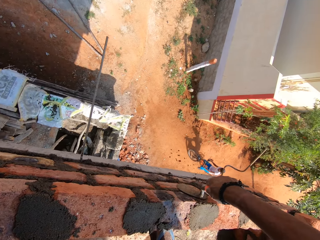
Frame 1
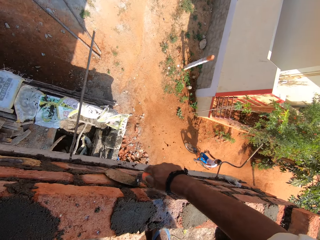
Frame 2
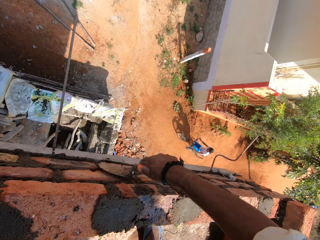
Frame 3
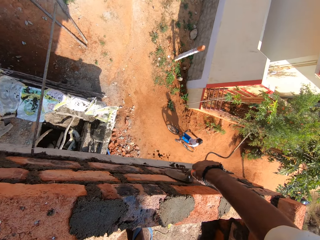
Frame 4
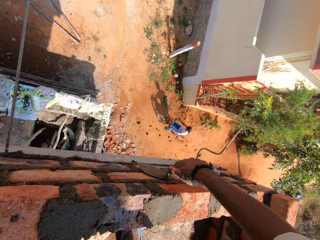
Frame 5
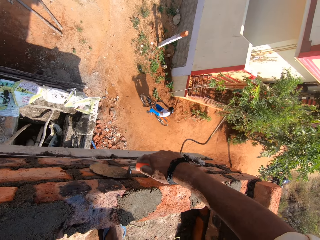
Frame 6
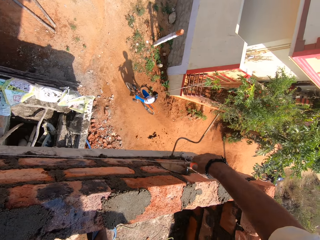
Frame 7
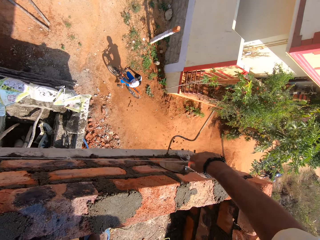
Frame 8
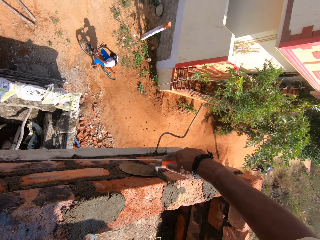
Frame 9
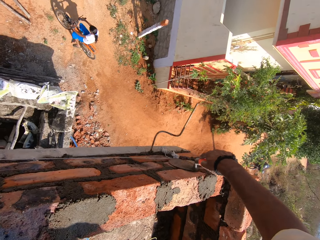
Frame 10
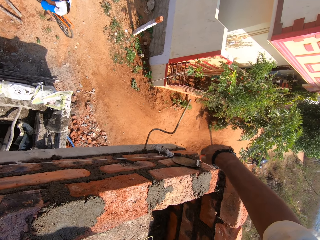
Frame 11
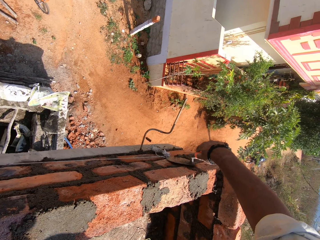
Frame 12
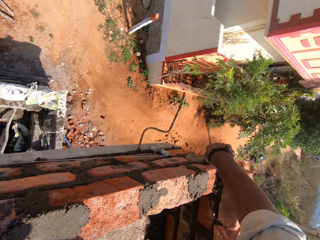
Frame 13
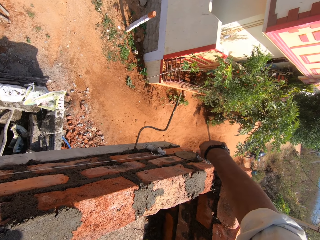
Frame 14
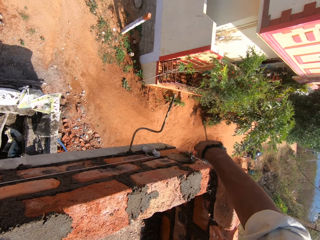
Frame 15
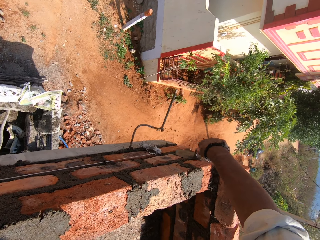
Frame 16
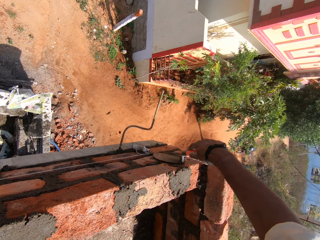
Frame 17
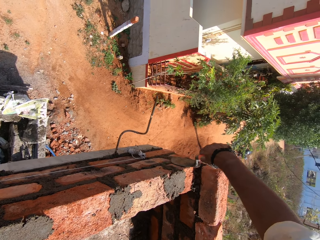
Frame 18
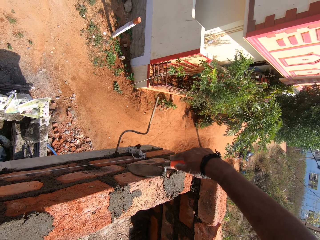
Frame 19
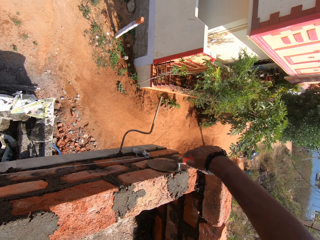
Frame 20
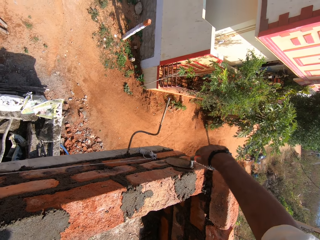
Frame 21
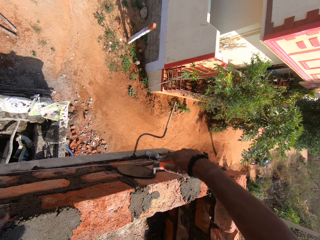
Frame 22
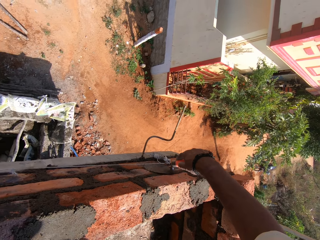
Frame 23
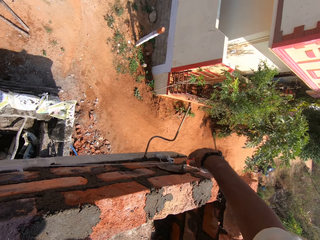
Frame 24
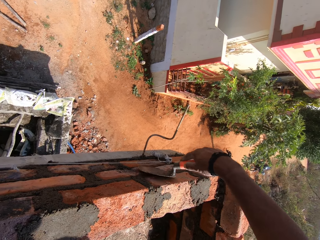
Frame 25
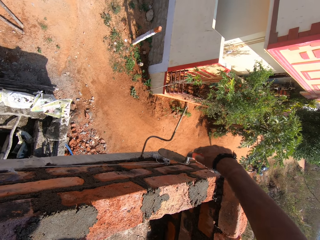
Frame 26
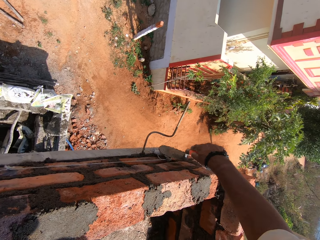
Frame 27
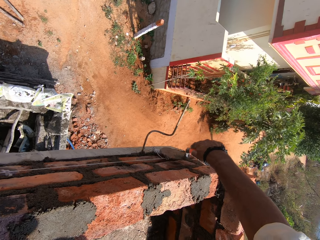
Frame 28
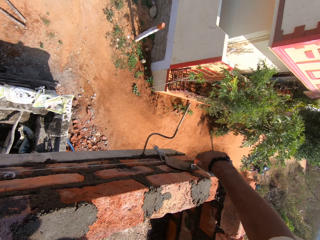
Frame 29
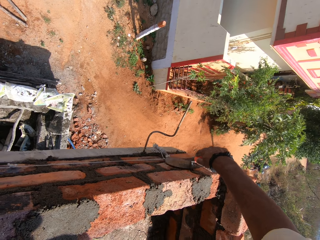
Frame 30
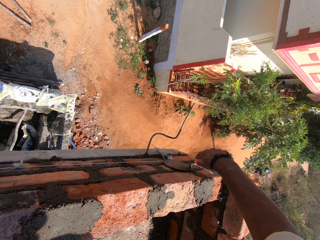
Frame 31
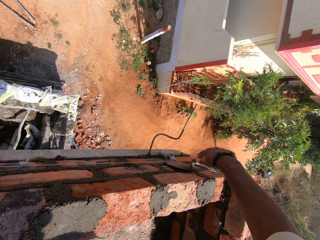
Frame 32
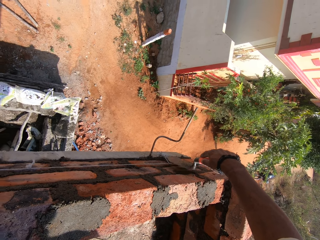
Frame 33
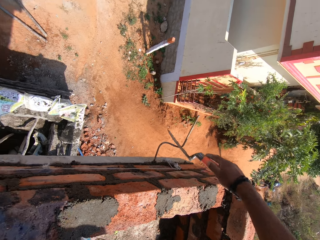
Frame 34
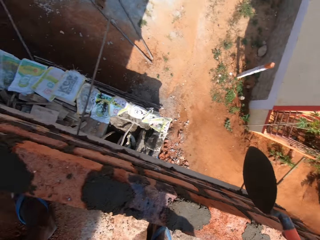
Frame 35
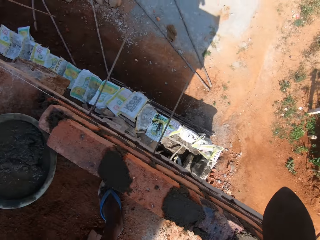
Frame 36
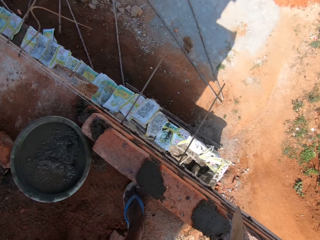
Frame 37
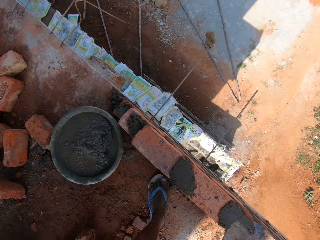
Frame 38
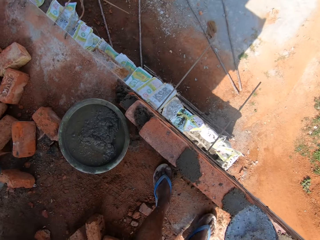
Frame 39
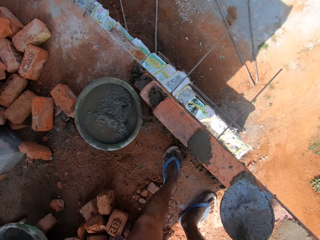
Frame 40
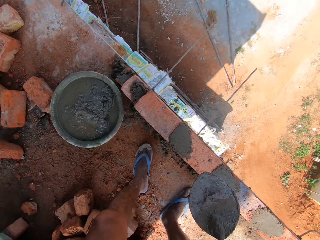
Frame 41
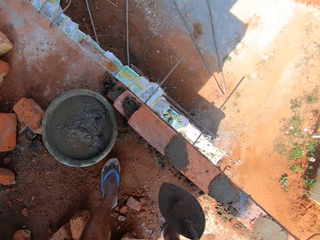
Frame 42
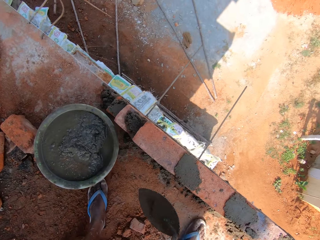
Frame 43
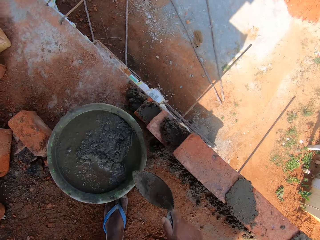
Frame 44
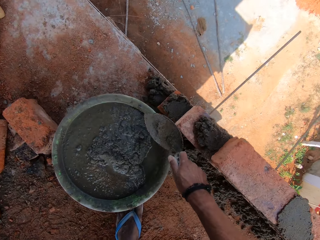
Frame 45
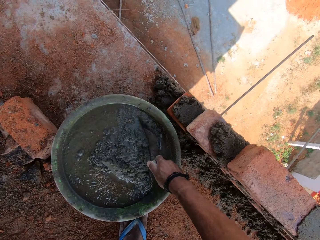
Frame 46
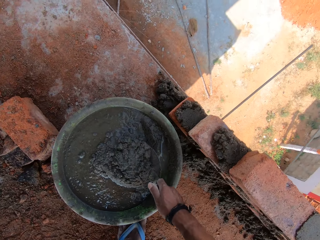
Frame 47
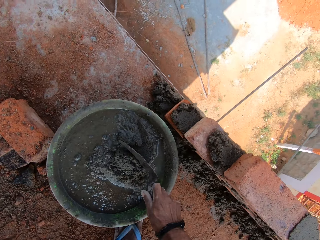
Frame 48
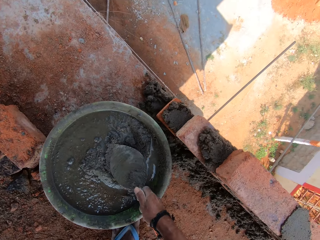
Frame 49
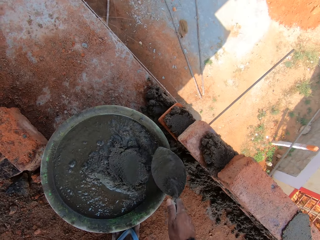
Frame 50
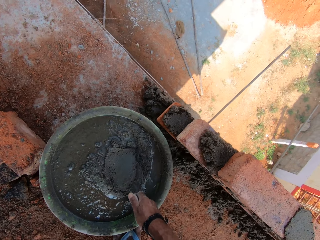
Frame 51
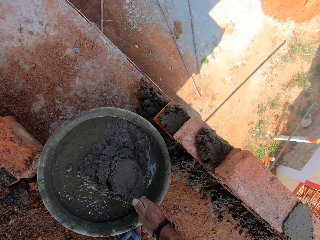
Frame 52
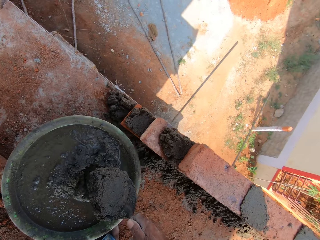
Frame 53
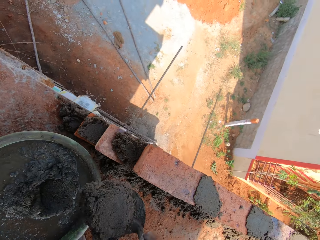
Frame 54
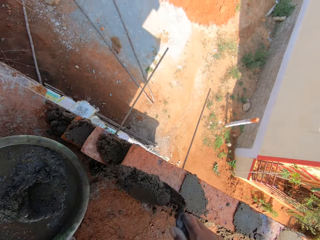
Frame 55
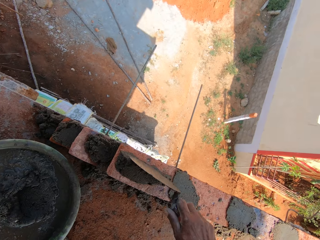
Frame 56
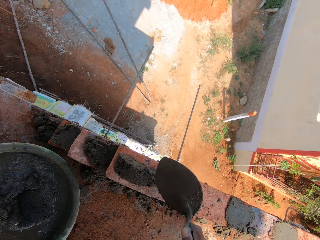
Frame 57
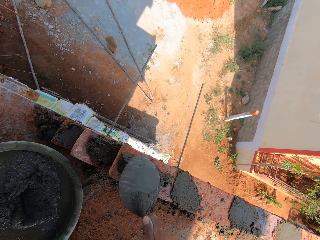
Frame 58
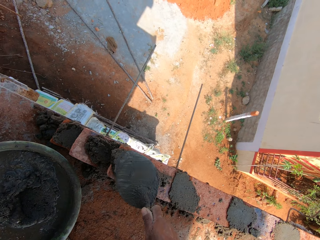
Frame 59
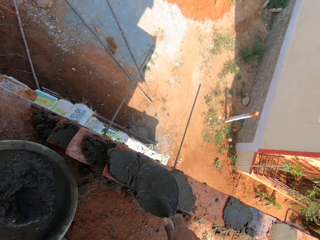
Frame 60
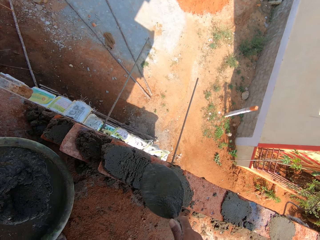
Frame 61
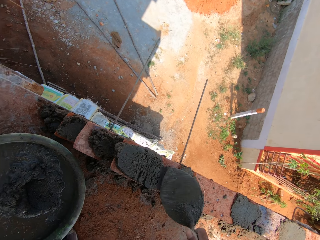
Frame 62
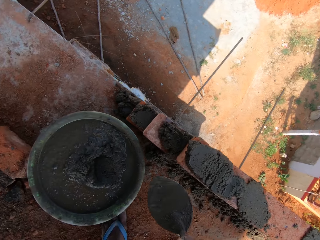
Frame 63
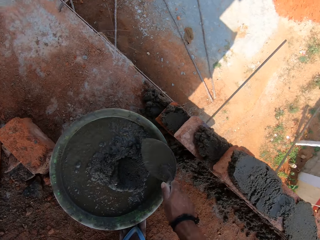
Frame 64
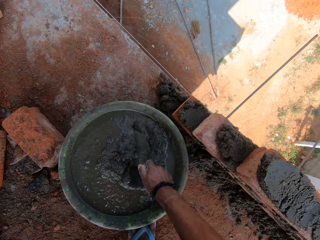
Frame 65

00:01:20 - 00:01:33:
The camera wearer mixes the cement or plaster. They scoop the cement with the trowel. They put the plaster on the block with the trowel. They smear the cement.

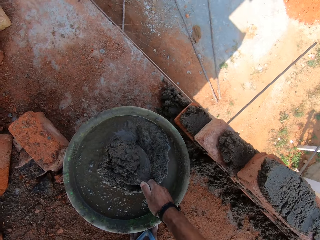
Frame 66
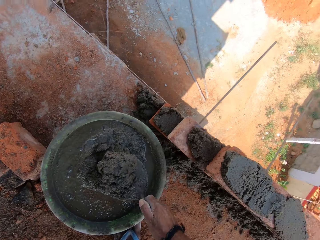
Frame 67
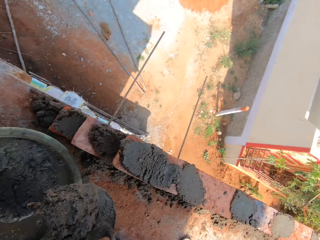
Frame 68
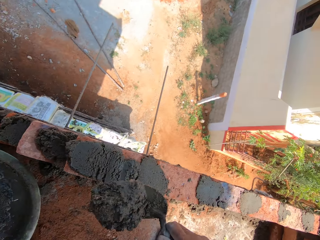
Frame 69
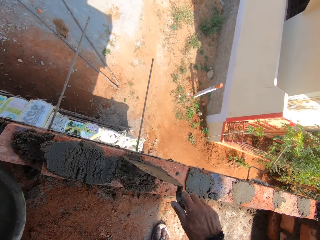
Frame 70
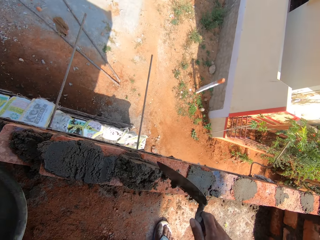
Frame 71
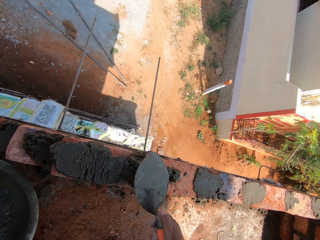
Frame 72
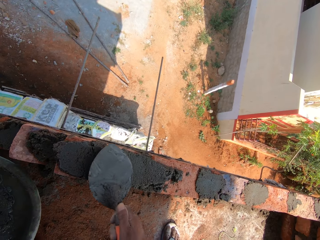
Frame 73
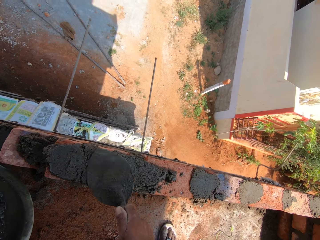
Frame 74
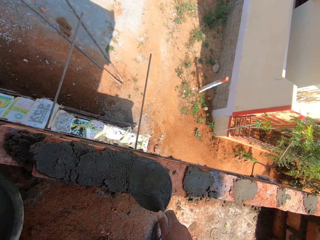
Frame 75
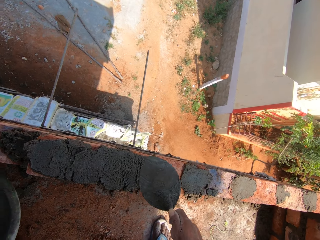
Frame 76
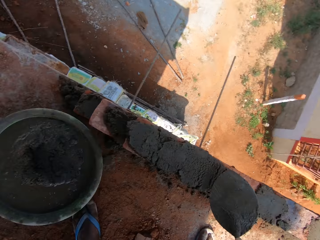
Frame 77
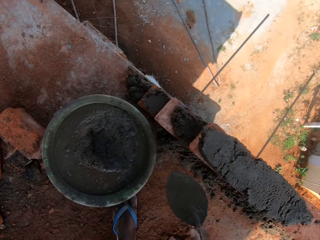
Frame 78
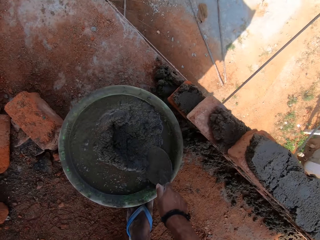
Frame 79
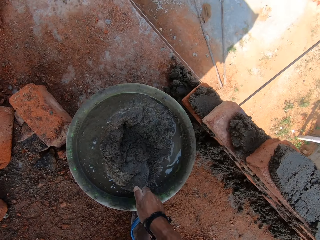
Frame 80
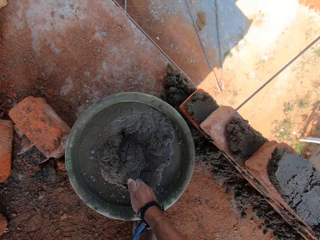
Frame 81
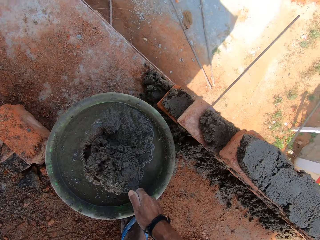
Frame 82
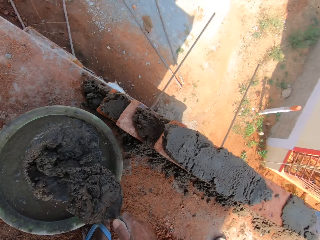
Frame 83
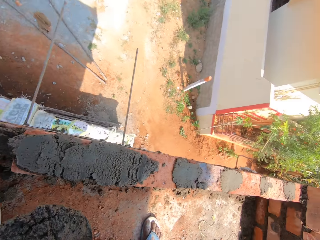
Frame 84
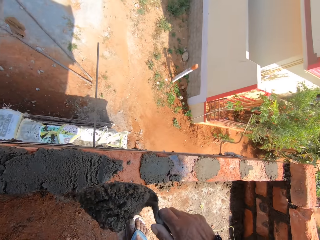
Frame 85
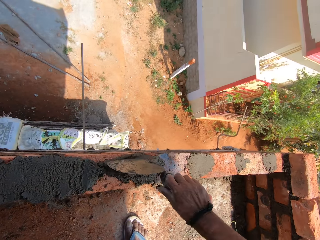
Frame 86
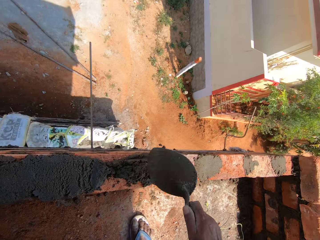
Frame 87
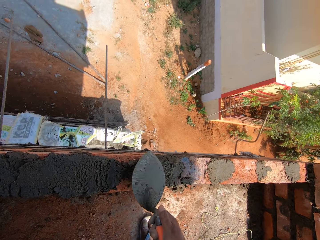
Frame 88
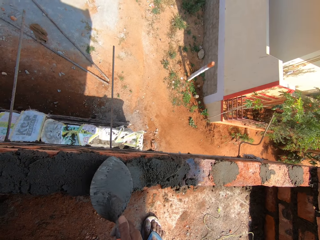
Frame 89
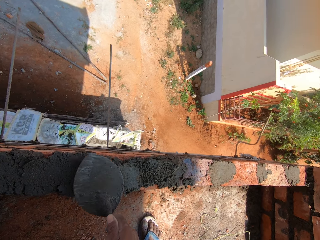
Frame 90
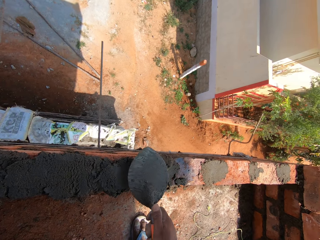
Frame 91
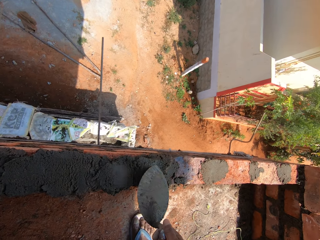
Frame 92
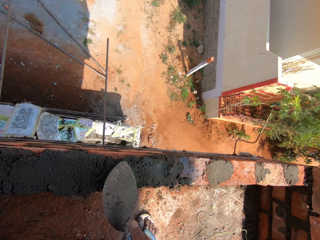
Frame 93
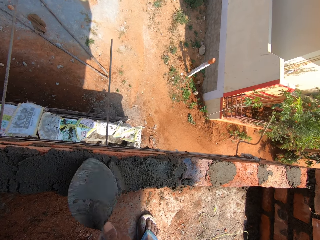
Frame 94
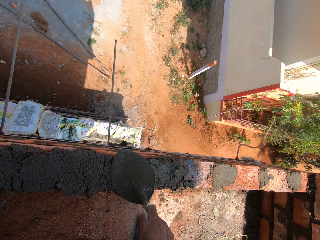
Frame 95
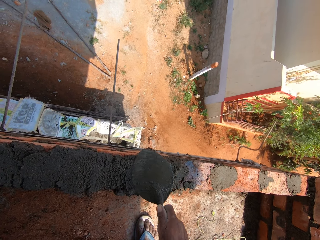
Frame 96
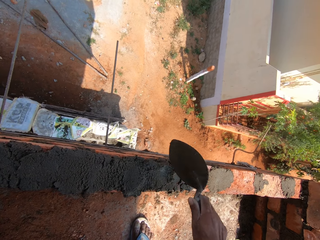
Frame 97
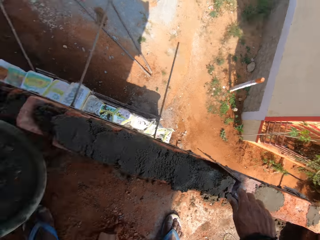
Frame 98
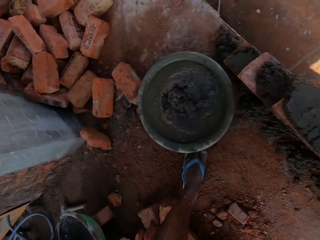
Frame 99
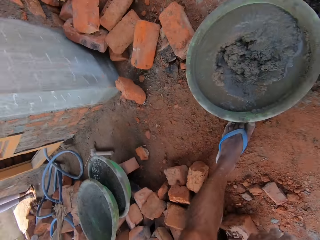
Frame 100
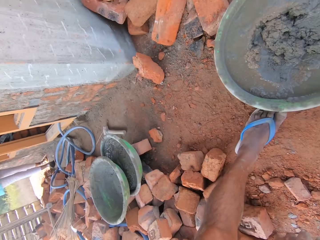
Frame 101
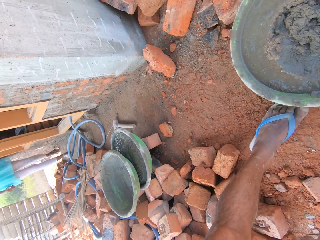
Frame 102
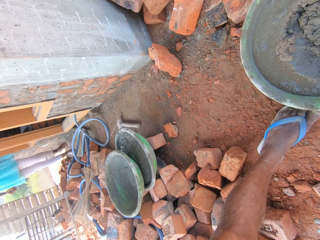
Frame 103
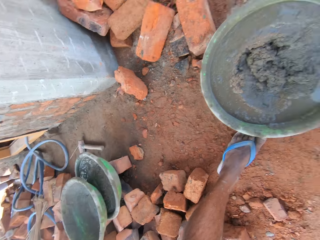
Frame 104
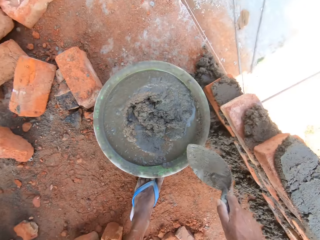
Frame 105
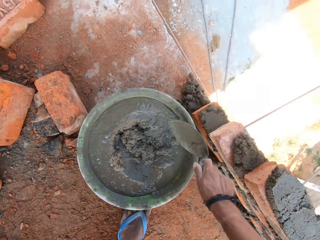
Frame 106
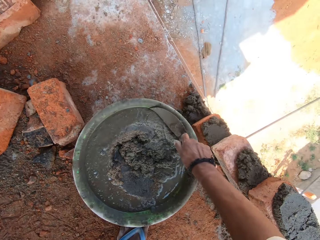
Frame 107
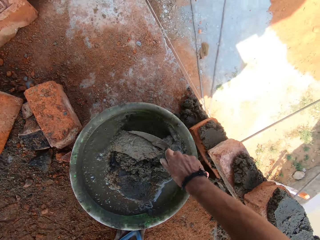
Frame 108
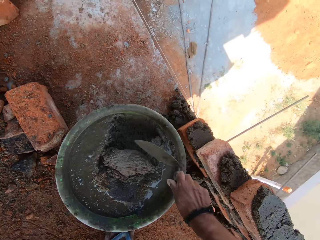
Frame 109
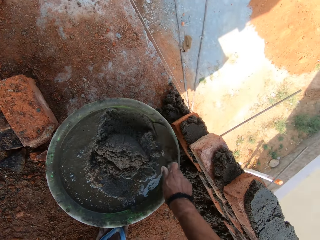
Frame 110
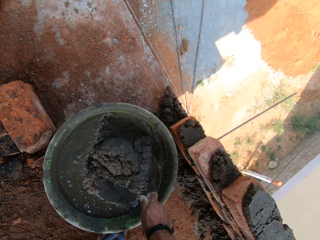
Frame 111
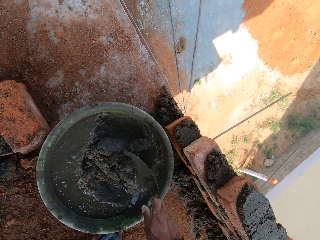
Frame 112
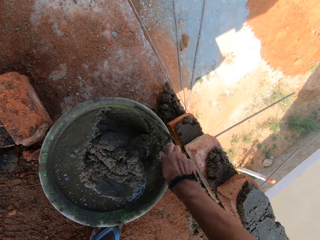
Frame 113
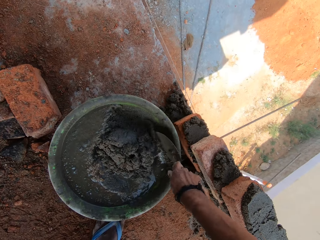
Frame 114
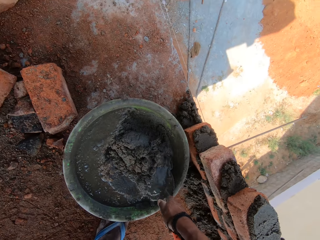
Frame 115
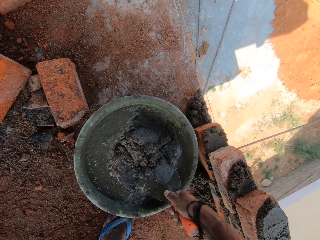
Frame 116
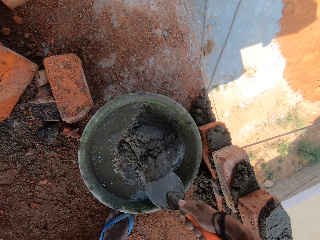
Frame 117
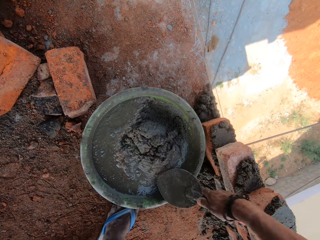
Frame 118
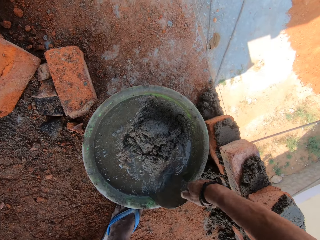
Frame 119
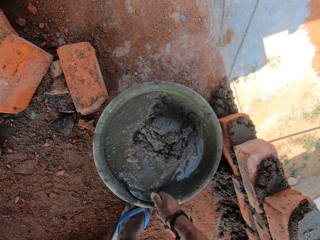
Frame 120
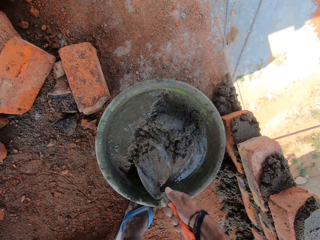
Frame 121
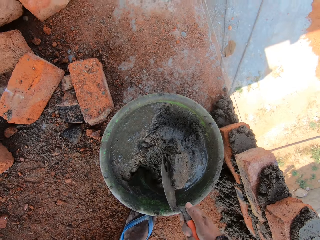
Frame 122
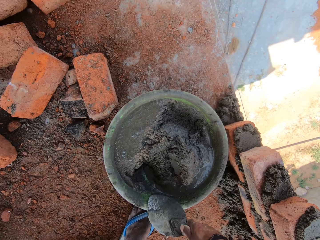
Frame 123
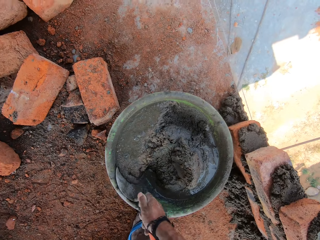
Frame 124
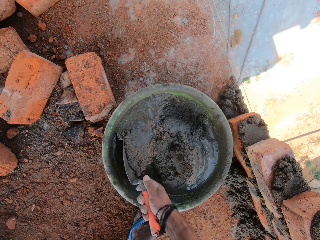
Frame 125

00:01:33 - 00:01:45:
The camera wearer picks up plaster with a trowel. They put the plaster on the block with the trowel. They smear the plaster on the block with the trowel. They pick up plaster with the trowel. They put the plaster on the block with the trowel. They smear the plaster on the block with the trowel. They mix the plaster on the basin with the trowel.
